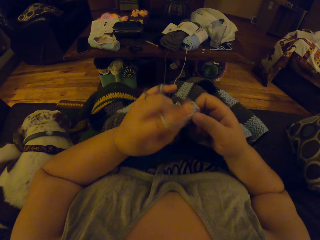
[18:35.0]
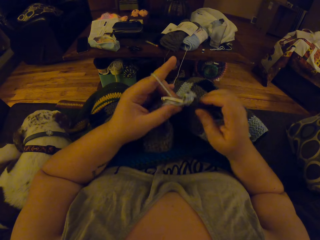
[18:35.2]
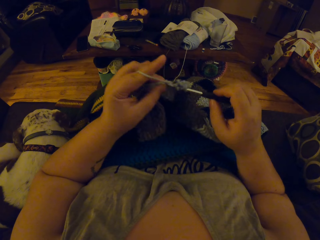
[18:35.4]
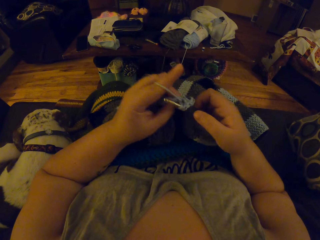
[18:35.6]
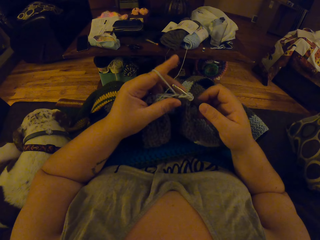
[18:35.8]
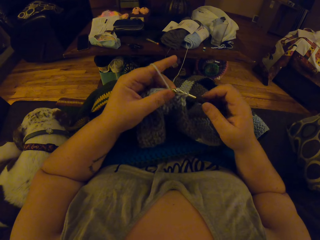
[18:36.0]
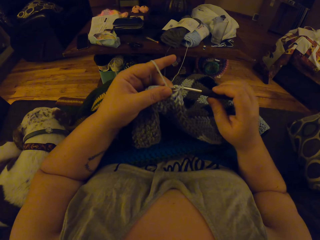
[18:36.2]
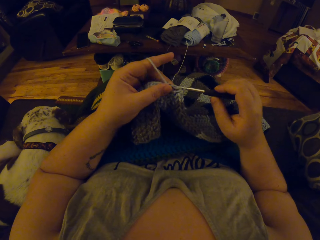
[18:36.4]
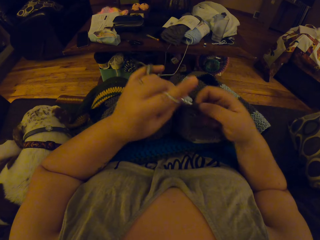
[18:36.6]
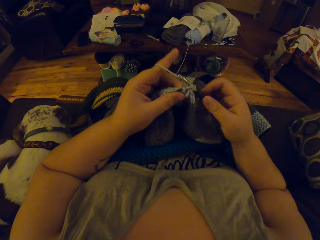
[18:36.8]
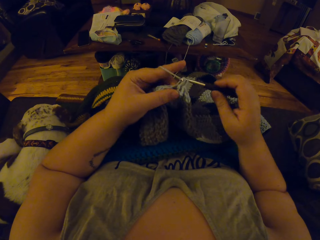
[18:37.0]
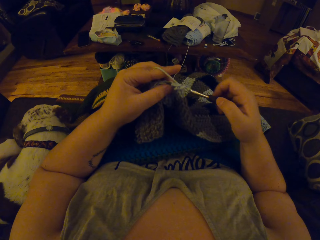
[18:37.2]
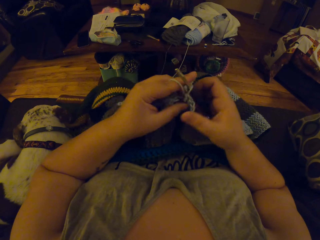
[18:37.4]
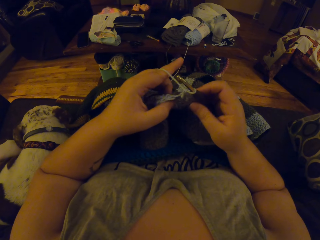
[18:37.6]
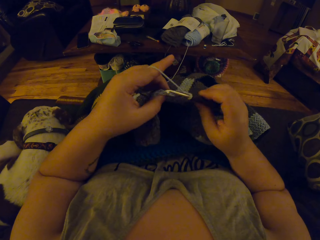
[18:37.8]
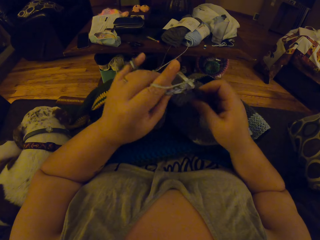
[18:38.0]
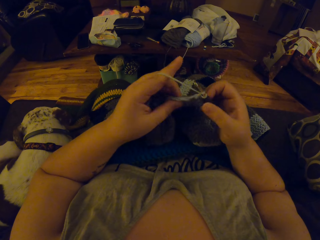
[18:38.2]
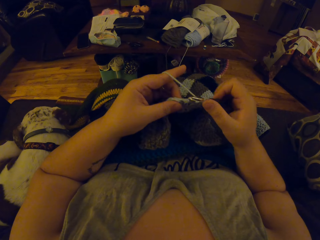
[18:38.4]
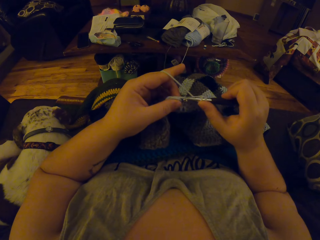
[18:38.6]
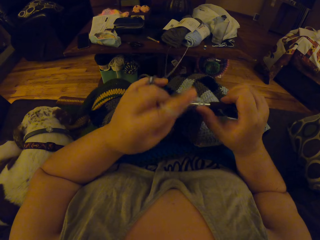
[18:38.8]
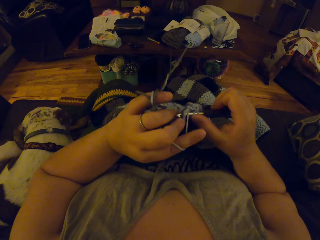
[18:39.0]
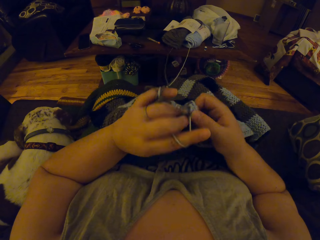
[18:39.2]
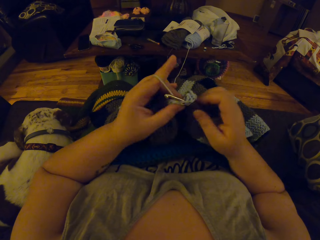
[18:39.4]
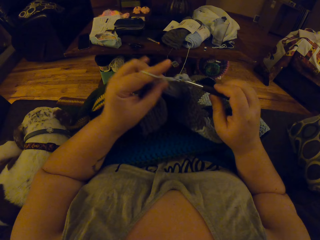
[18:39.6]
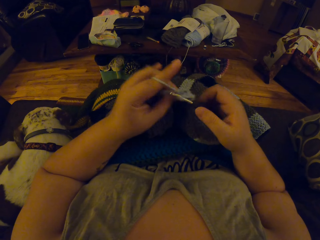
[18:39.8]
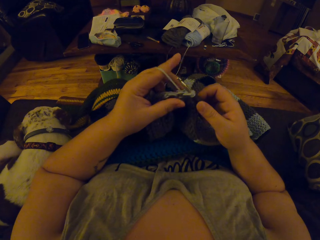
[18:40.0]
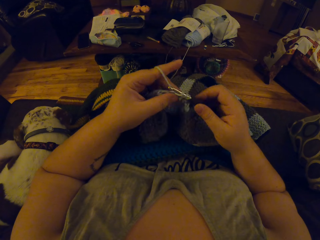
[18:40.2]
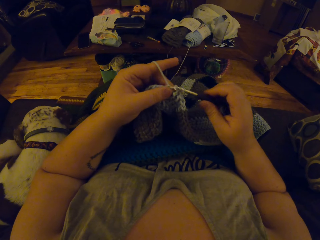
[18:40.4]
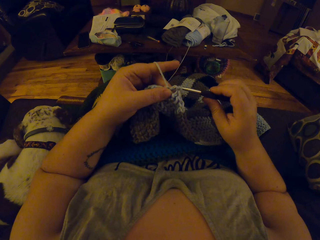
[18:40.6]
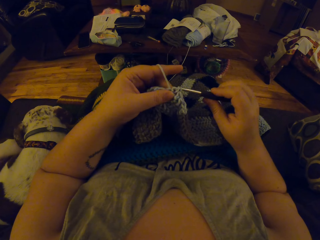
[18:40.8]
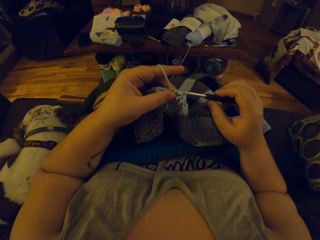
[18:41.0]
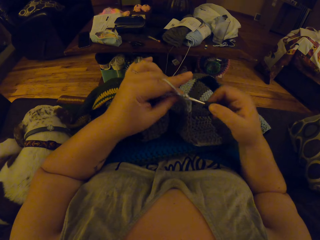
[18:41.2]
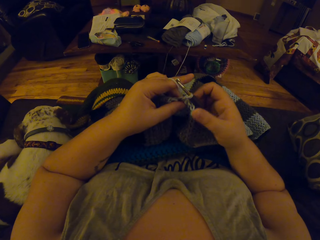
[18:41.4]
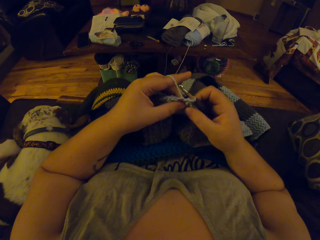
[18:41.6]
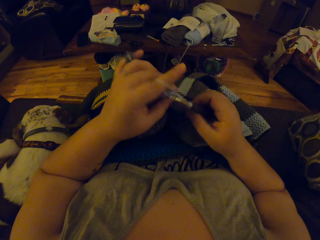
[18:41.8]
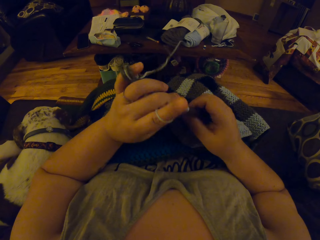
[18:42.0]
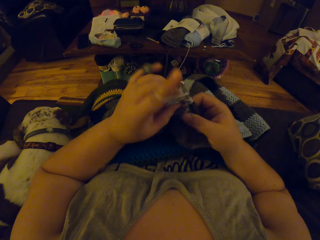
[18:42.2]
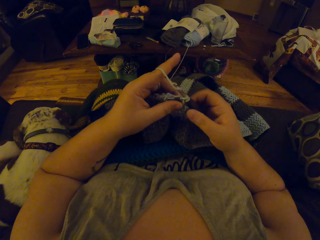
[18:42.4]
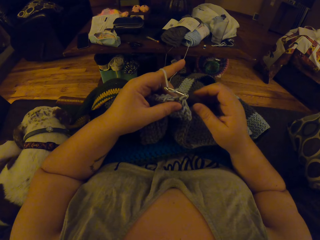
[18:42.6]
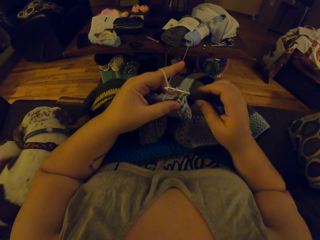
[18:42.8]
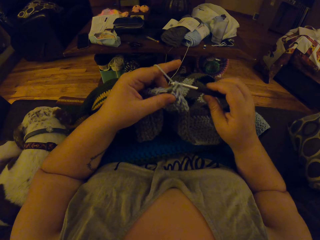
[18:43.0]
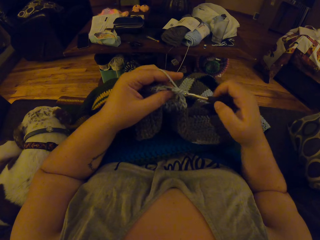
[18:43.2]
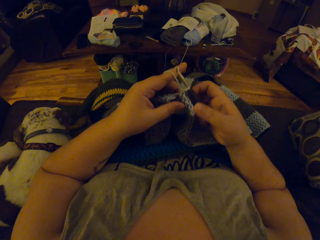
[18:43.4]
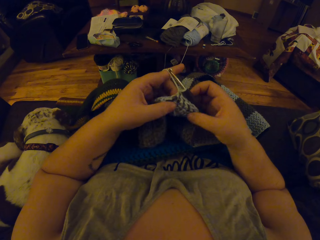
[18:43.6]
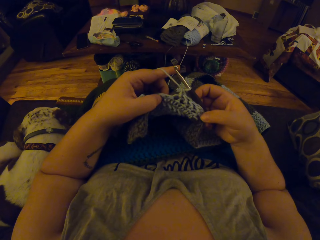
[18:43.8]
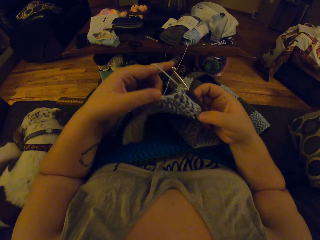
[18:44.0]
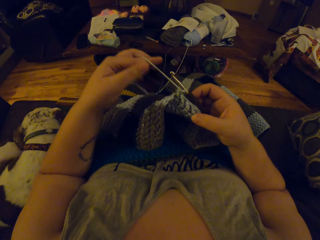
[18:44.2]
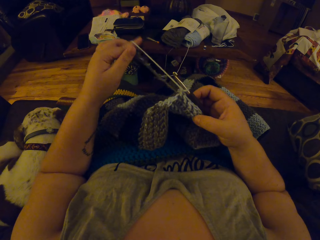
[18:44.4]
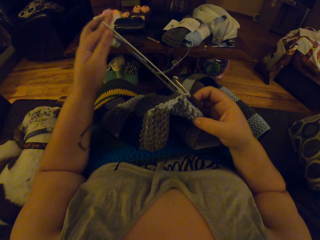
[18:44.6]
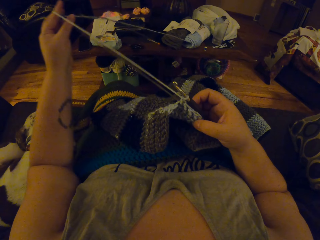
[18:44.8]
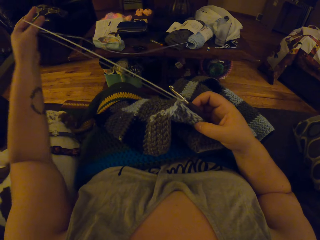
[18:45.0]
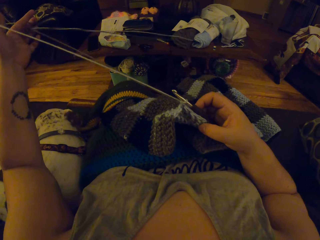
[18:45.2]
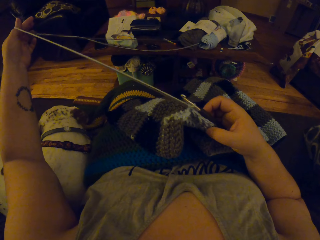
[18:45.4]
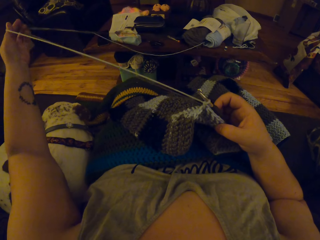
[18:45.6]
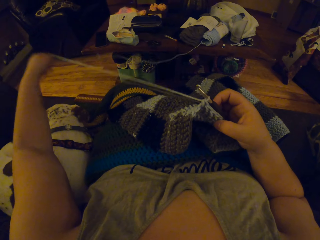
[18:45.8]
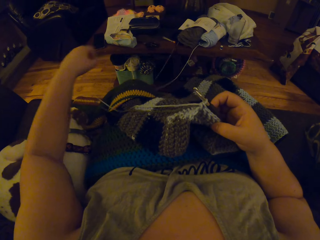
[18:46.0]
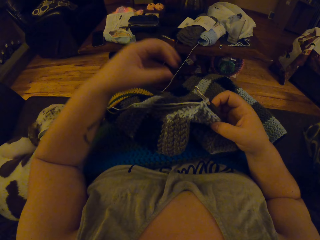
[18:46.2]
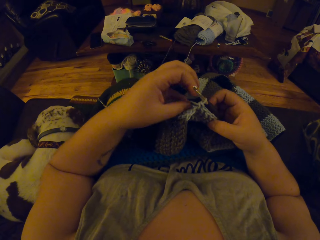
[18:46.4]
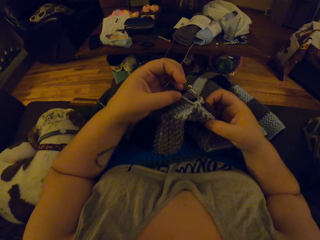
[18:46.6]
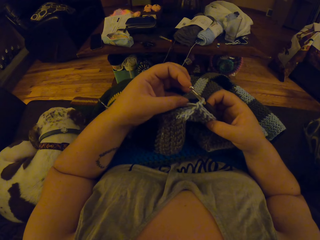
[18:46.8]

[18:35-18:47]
The camera wearer holds the crochet needle and crocheted cloth with her right hand. She crochets with her left hand and the crochet needle in her right hand. She inspects the crochet pattern. She pulls the strip of wool or string with her left hand.

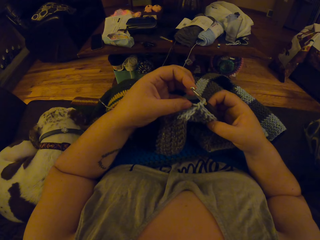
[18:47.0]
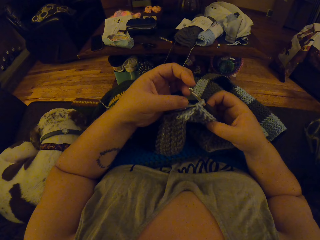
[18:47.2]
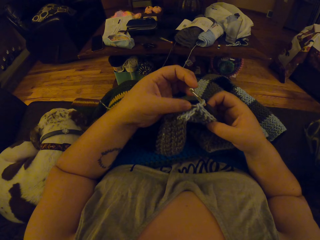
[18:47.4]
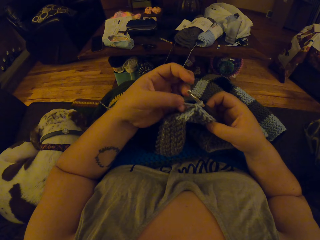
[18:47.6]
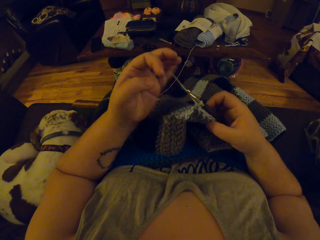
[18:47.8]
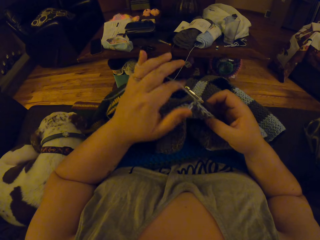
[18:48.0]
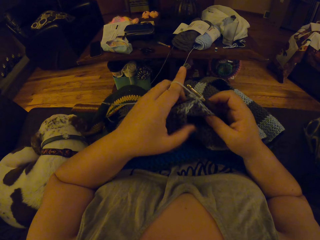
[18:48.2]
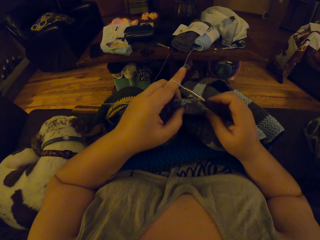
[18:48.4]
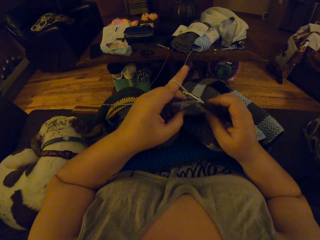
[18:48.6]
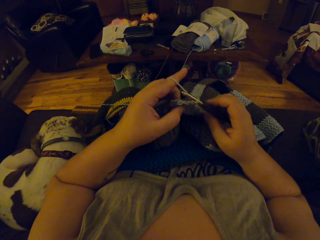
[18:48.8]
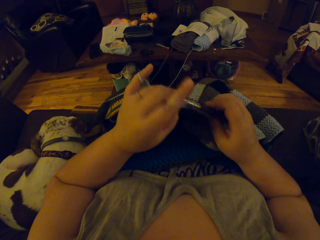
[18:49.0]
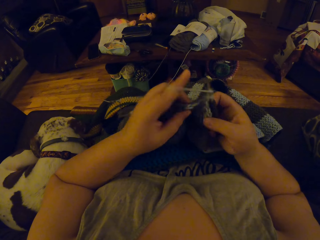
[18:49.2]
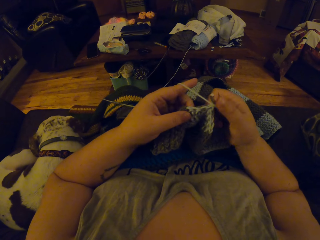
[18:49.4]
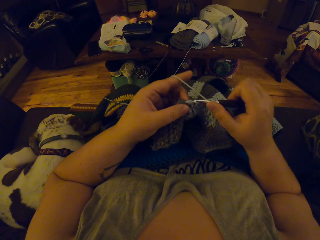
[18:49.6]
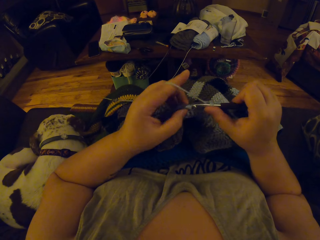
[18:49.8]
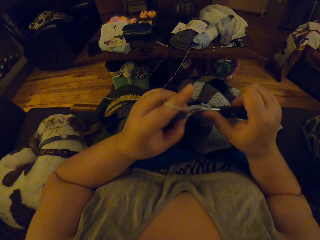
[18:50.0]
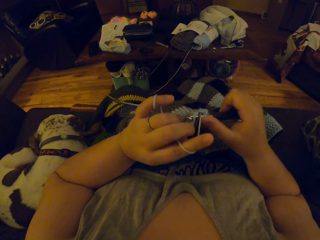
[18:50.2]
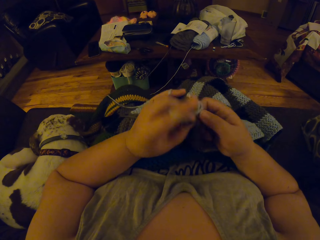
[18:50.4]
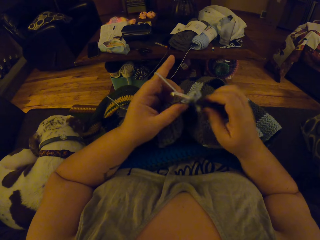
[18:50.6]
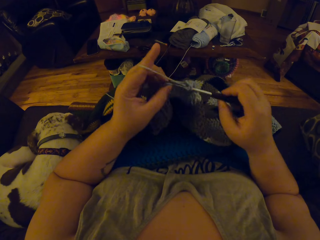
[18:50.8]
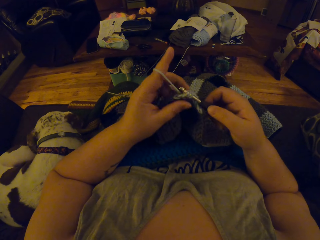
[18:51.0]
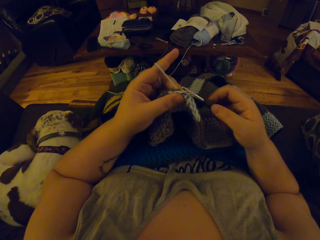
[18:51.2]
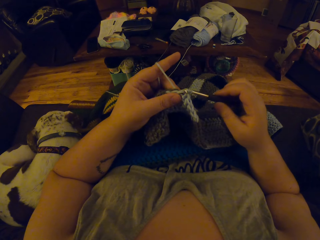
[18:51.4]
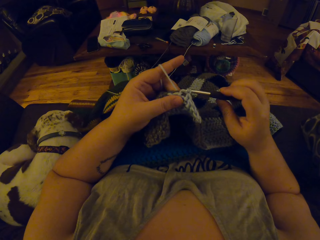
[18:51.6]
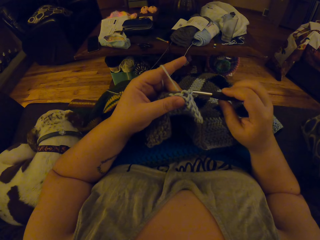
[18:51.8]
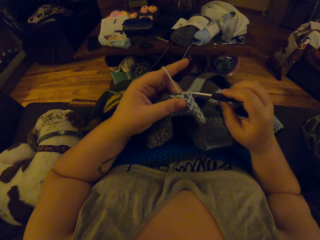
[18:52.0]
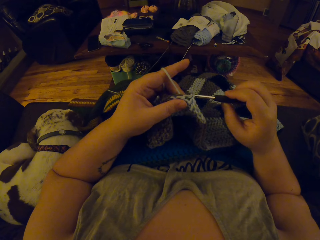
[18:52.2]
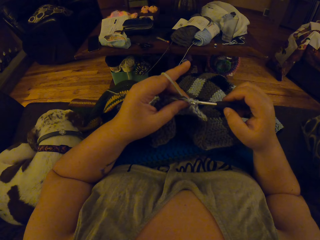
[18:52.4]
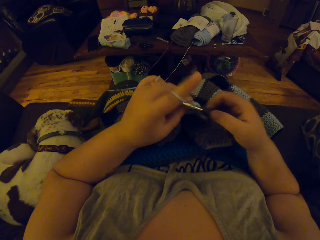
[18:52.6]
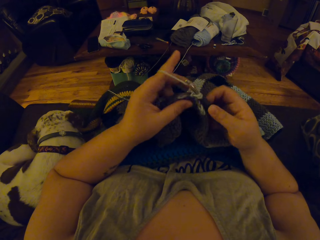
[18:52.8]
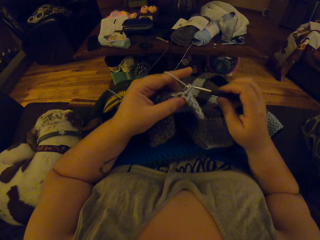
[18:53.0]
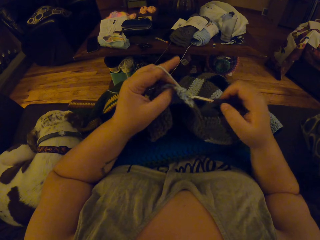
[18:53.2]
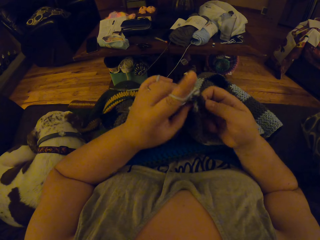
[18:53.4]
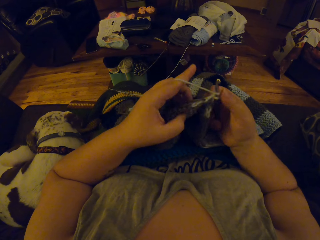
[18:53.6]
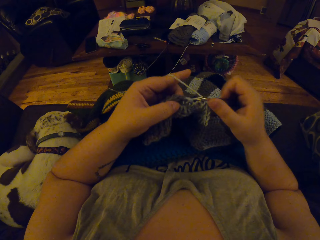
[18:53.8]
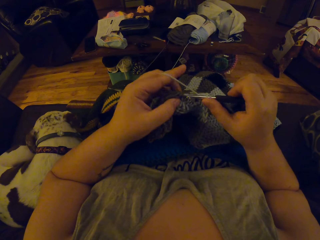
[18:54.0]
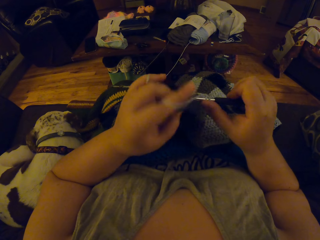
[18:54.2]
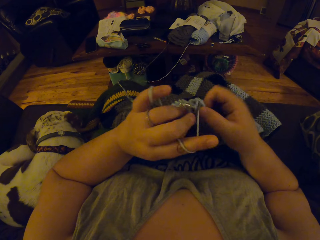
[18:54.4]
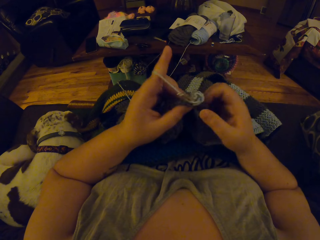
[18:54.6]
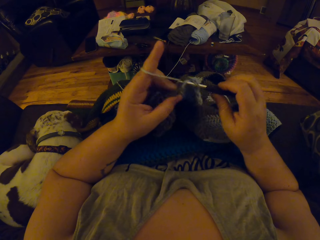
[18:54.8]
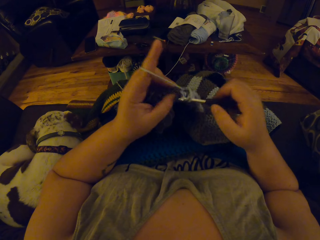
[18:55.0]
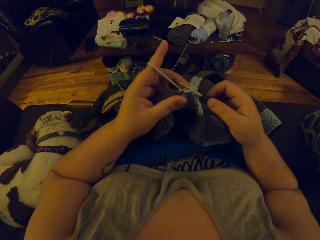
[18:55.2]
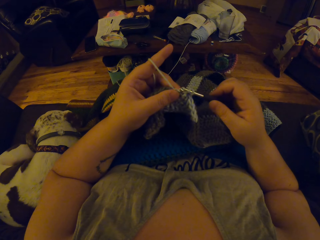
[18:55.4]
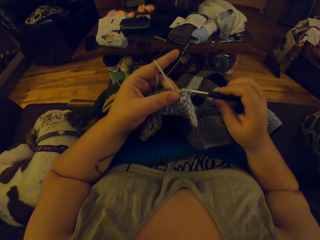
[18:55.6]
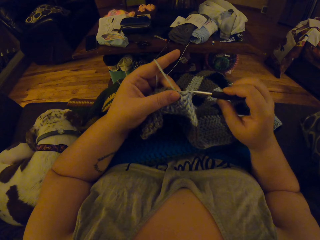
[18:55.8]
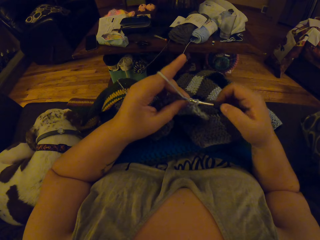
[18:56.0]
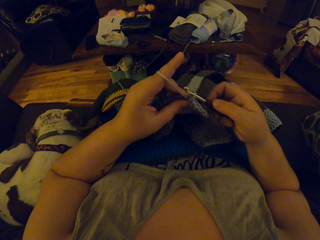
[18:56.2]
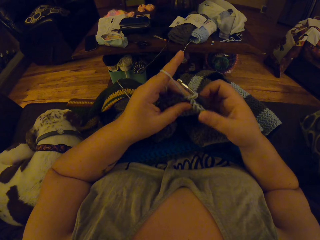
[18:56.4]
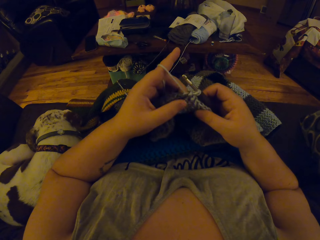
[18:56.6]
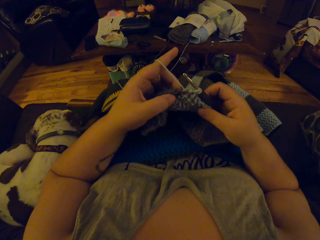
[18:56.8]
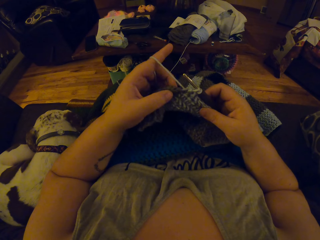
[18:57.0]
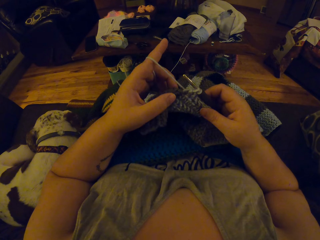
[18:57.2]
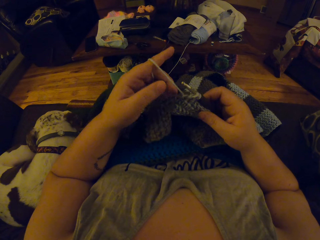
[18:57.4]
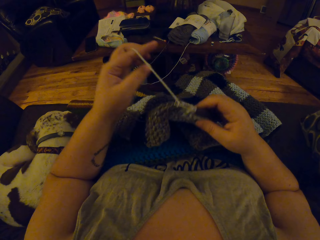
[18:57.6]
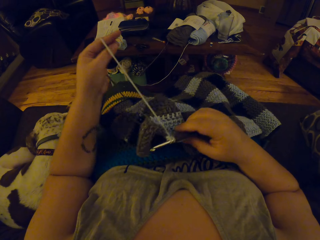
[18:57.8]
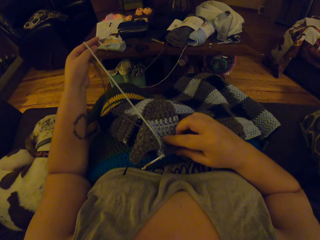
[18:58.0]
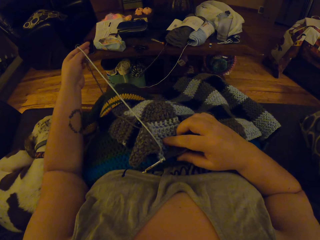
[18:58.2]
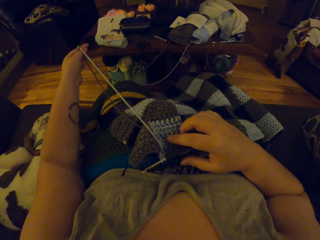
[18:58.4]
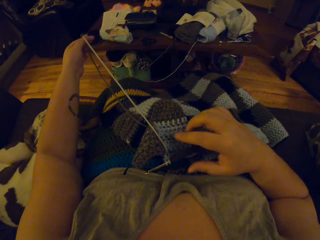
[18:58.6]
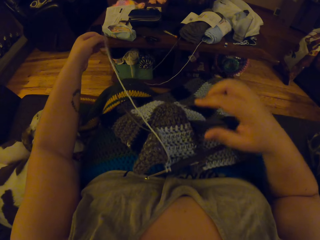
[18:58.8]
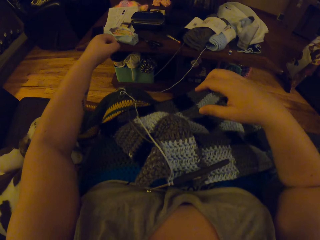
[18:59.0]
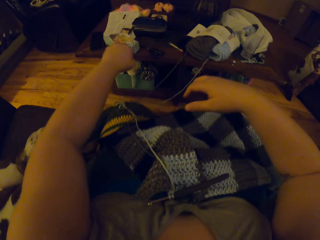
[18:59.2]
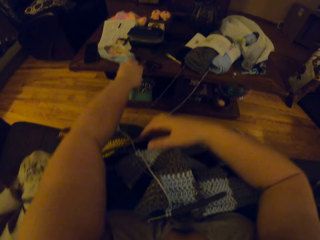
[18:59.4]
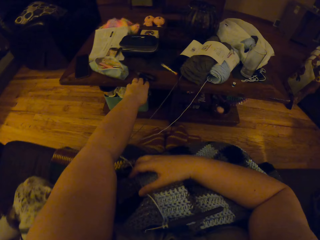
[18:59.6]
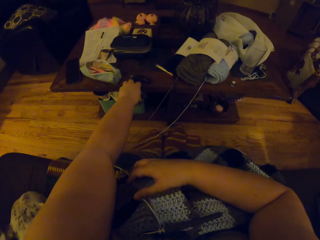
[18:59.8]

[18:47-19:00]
The camera wearer rolls the thread on the fingers. She crochets with her left hand and the crochet needle in her right hand. She inspects the crochet pattern. She pulls the strip of wool with her left hand.
